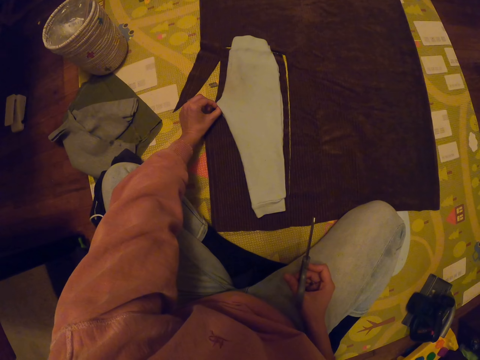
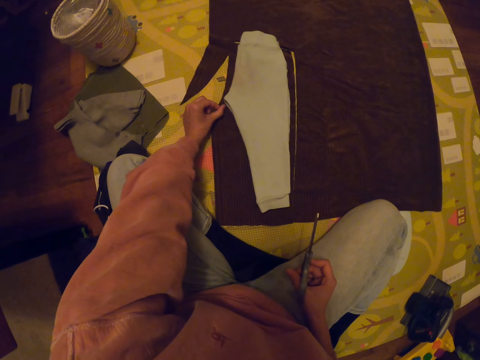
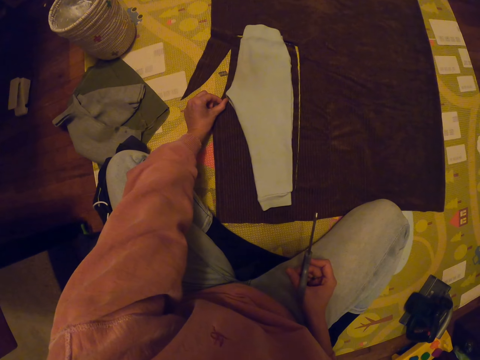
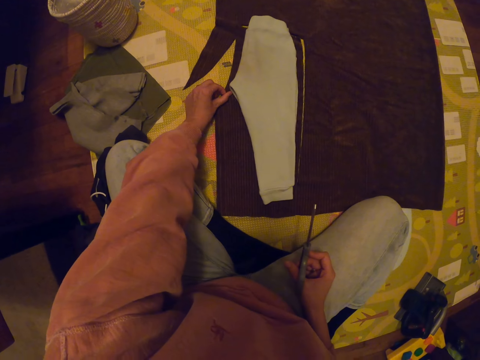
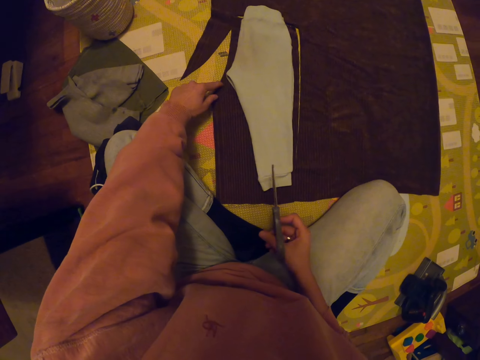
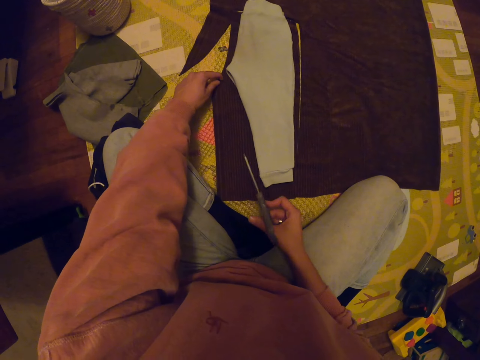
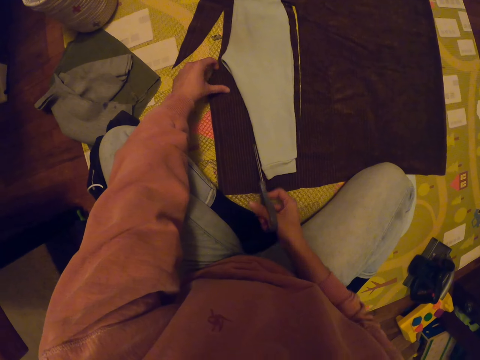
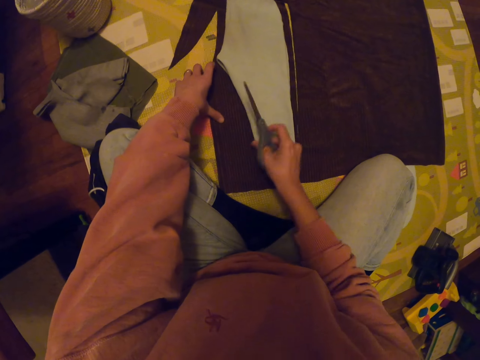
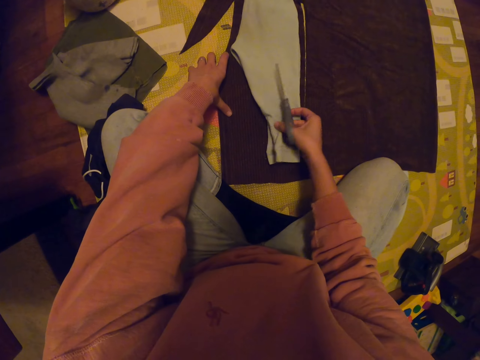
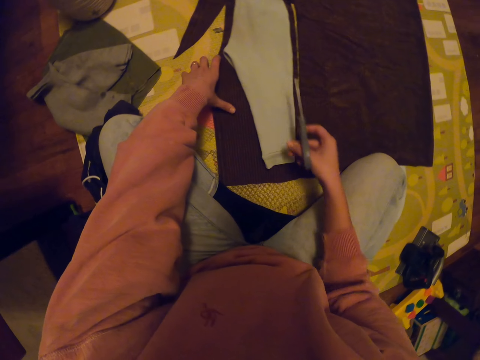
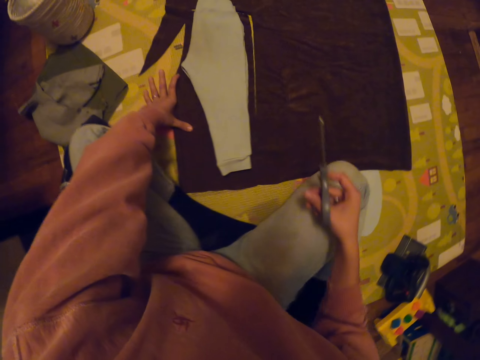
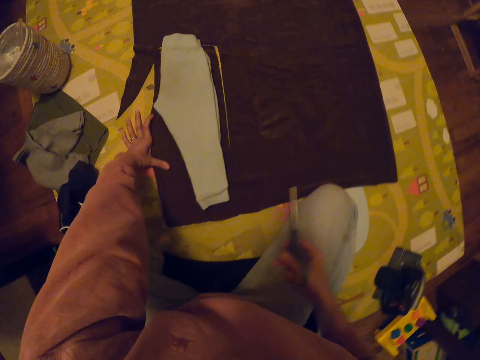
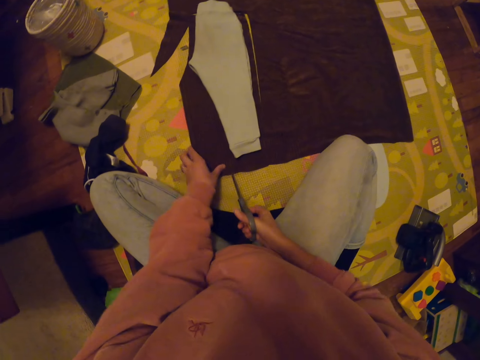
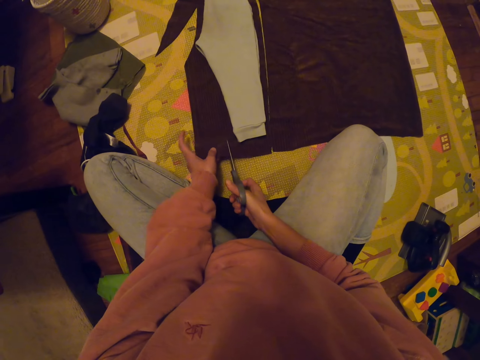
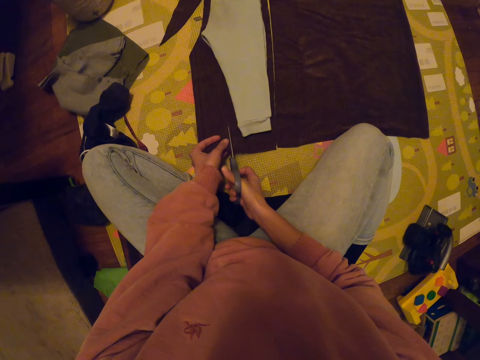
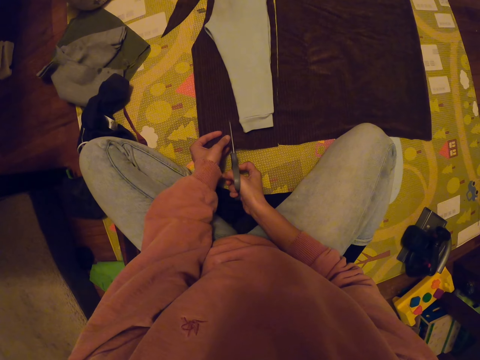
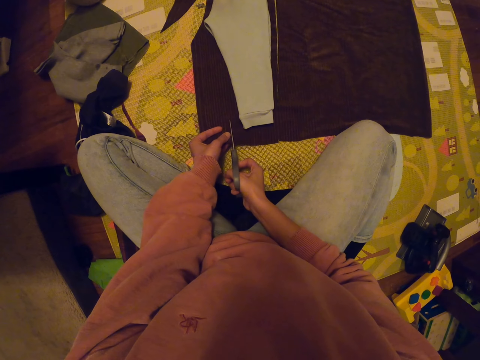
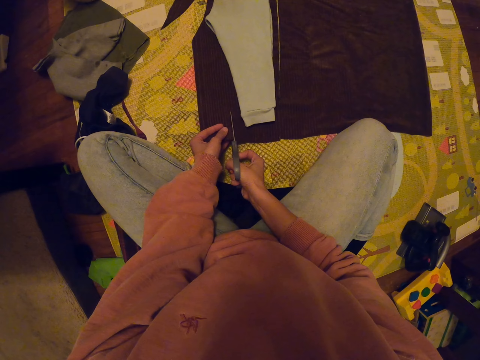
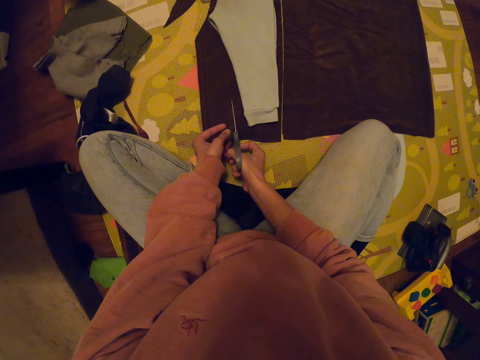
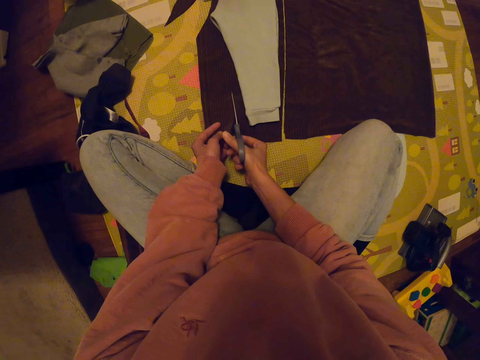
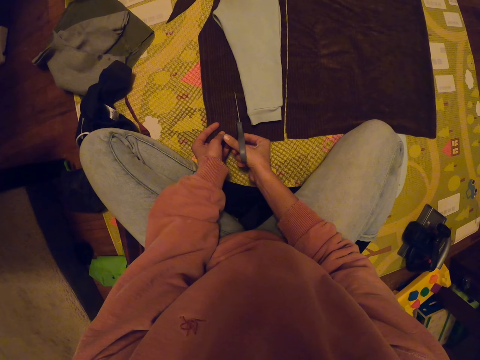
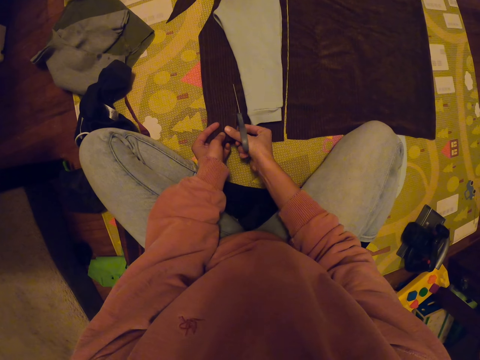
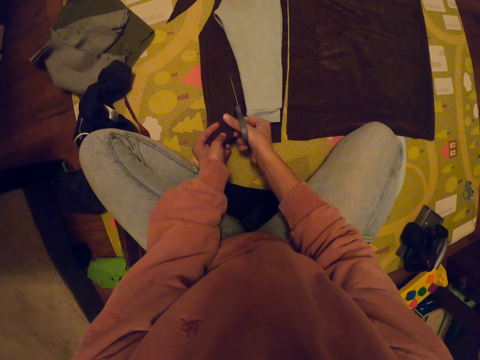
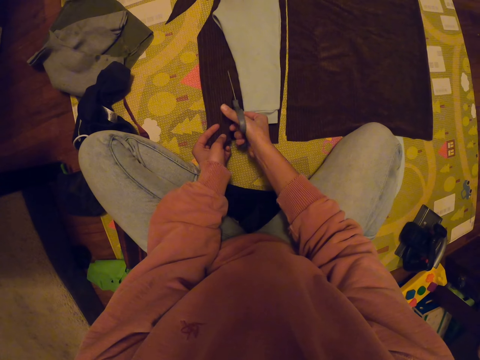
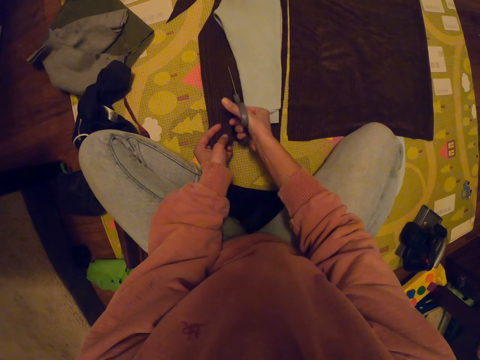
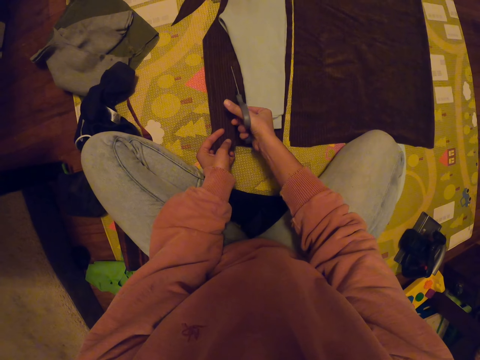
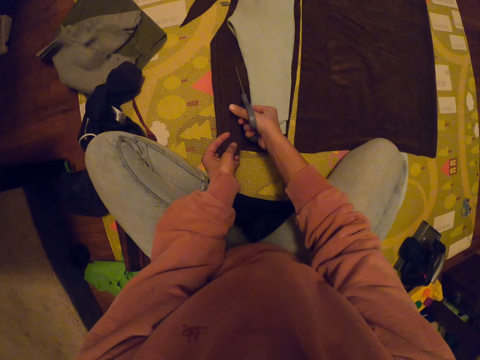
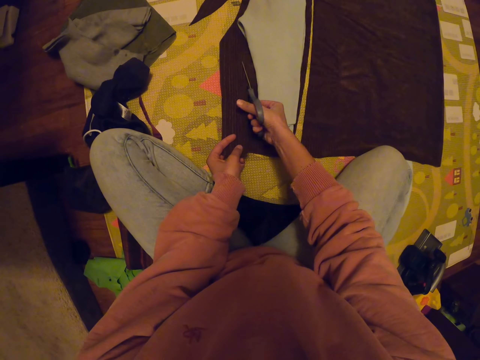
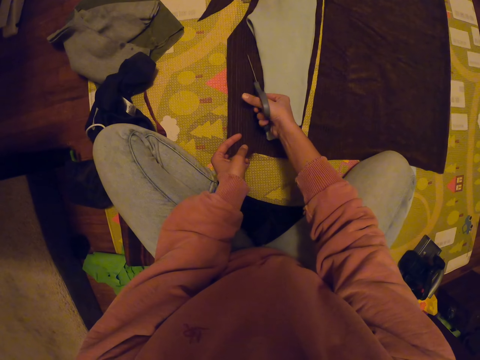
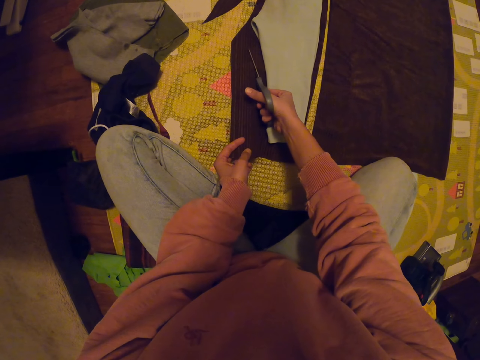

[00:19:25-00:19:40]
The camera wearer holds the trouser with her left hand. She pulls the trouser with her right hand. She moves on the mat. She cuts the cloth with the scissors.

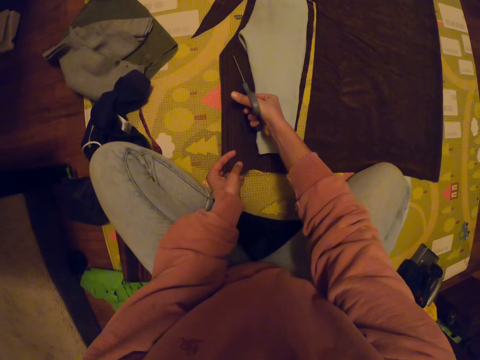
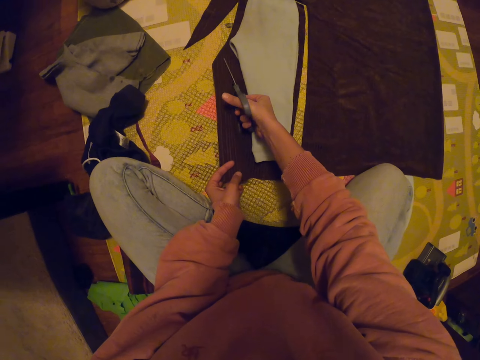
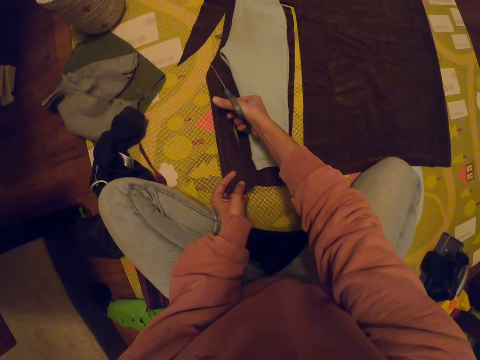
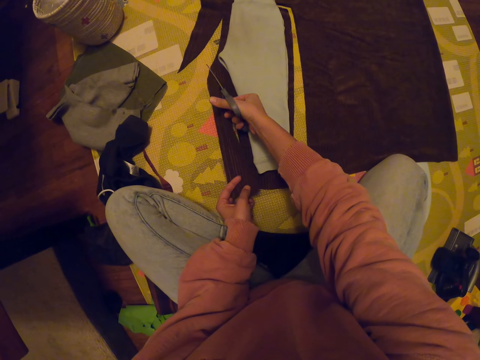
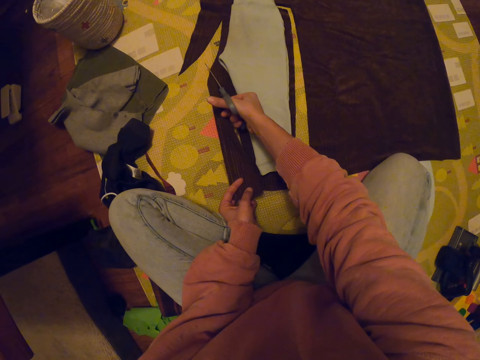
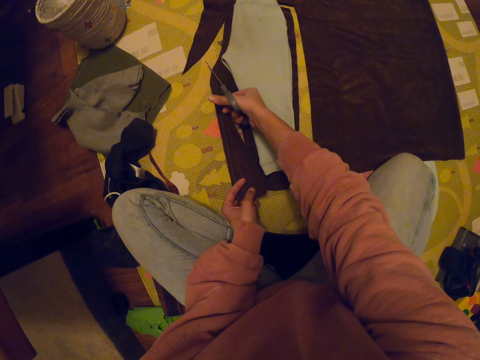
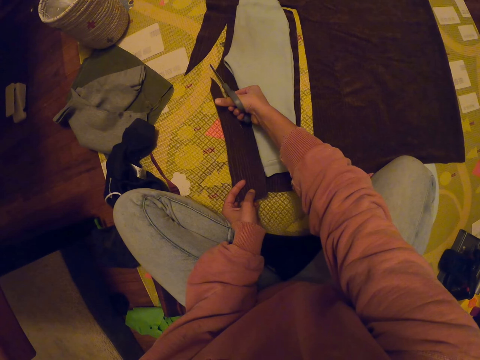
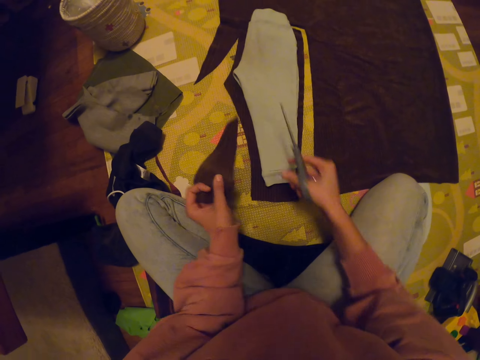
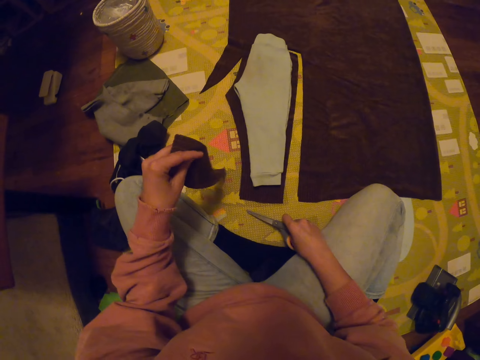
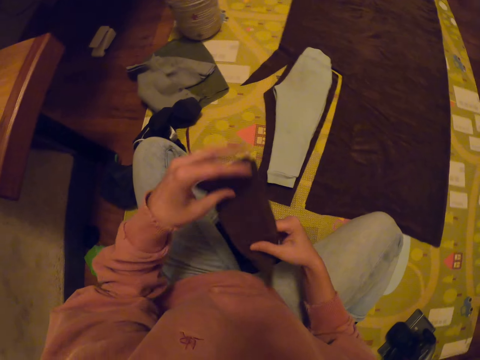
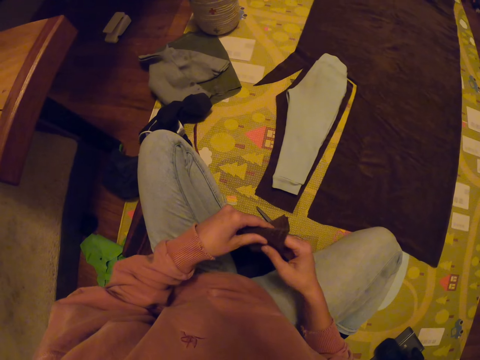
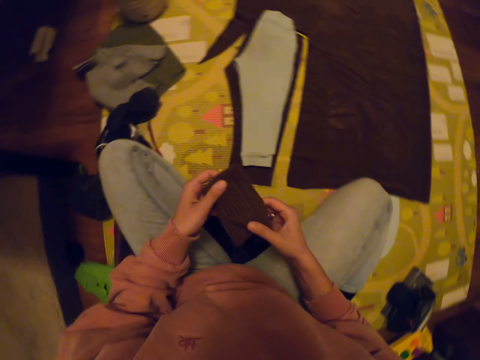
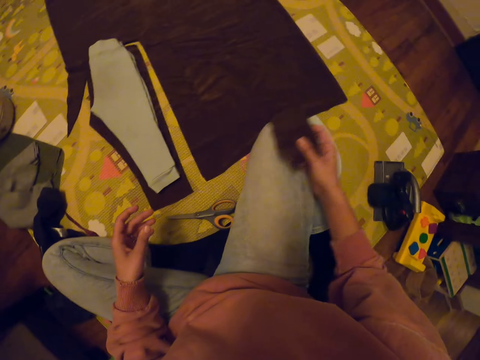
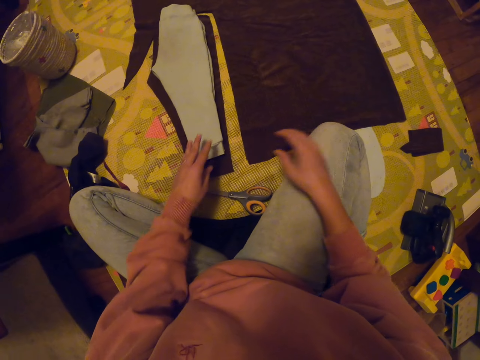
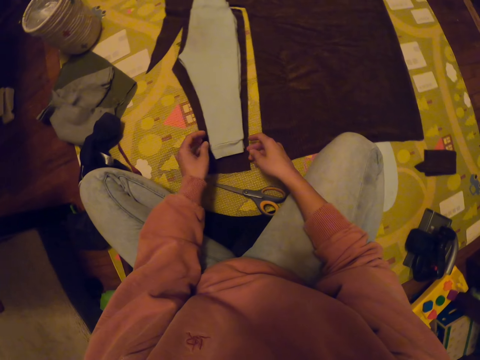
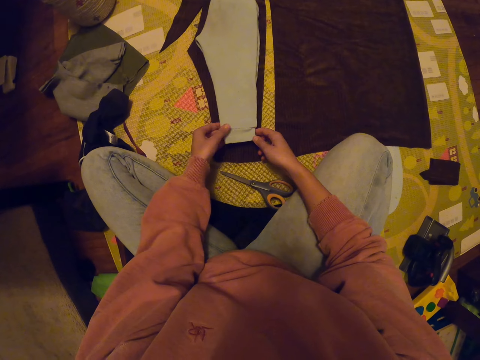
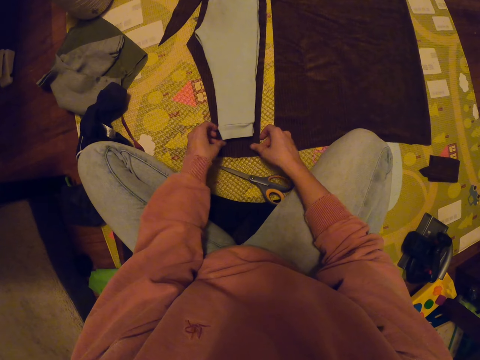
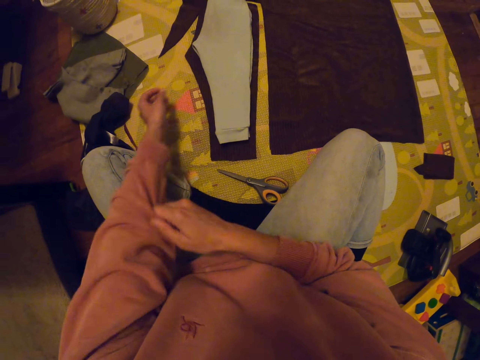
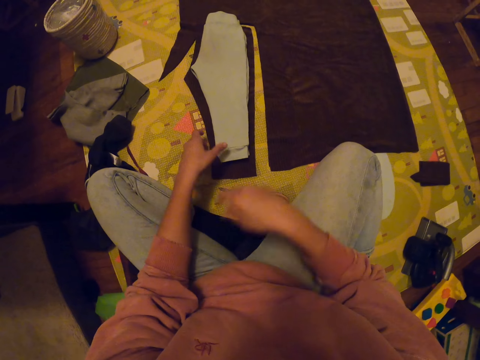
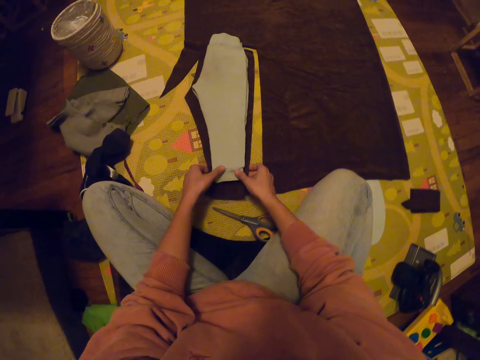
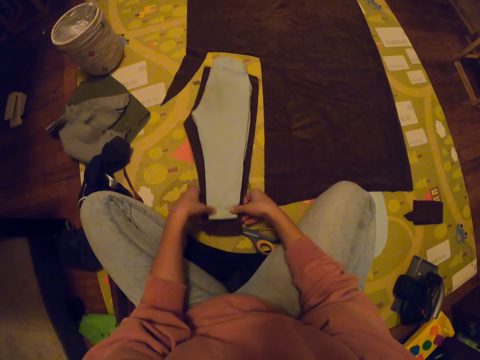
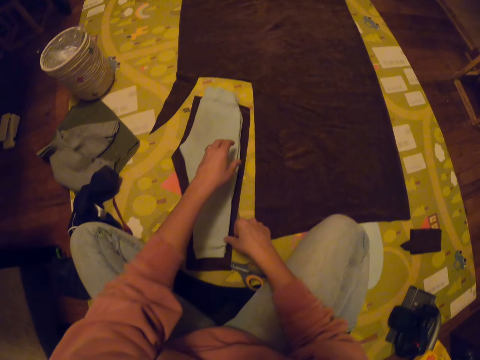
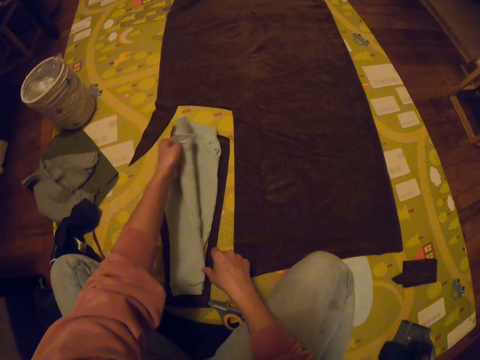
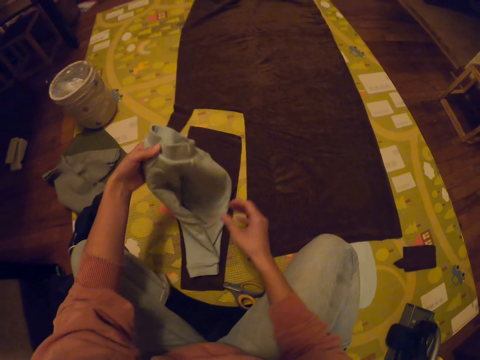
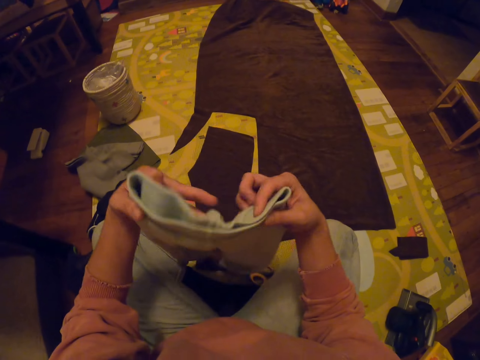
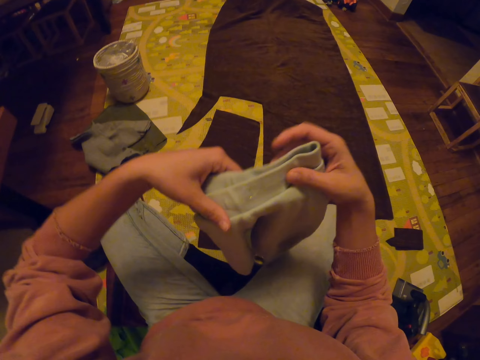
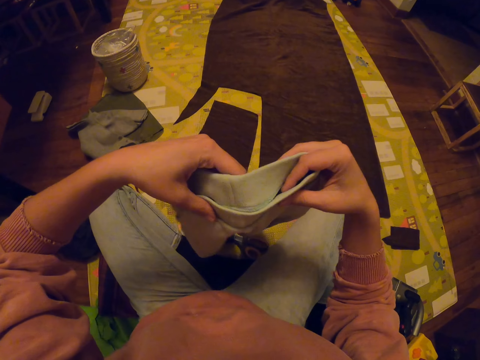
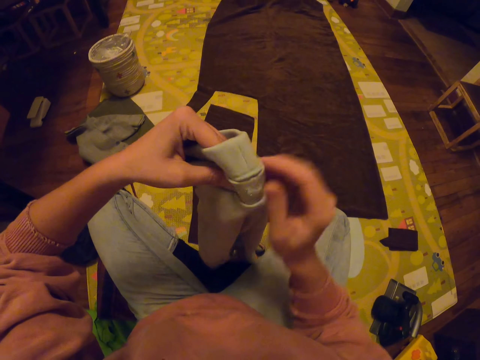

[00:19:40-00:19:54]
The camera wearer lifts a piece of cloth material. She puts the scissors on the mat with her right hand. She folds the piece of cloth with both hands. She drops the piece of cloth on the mat with her right hand. She touches the bottom of the trouser with both hands. She folds the sleeves of her sweater. She moves the piece of cloth and the trouser on the mat. She unfolds the trouser. She picks up the trouser with her left hand.
